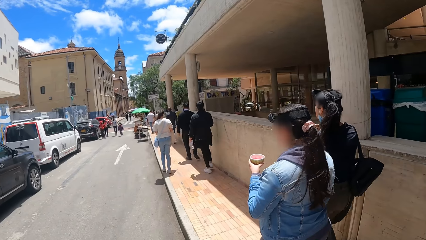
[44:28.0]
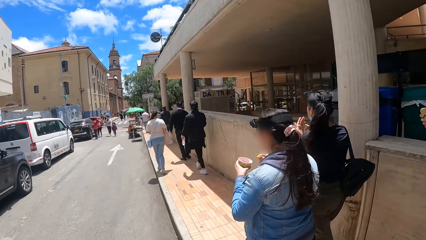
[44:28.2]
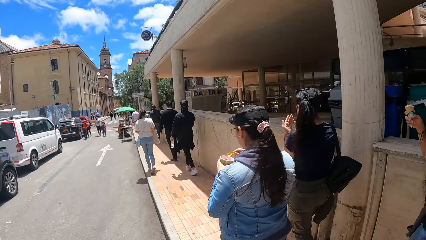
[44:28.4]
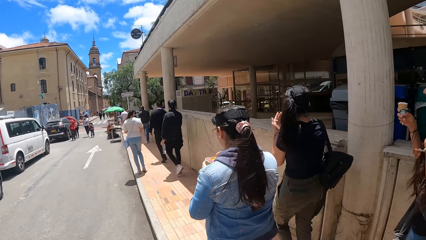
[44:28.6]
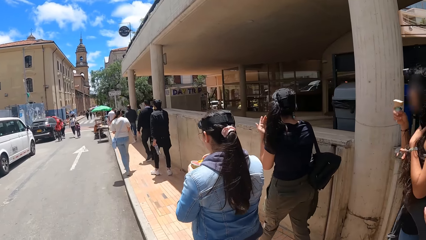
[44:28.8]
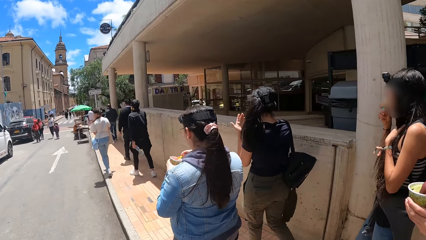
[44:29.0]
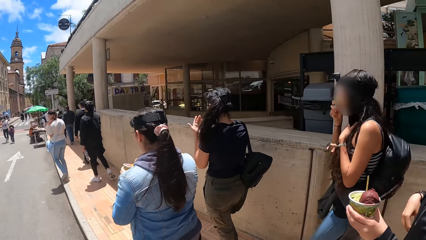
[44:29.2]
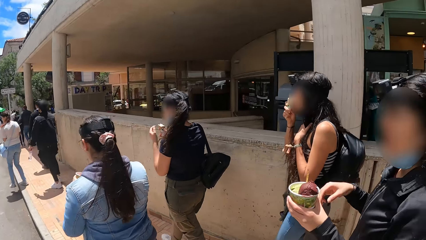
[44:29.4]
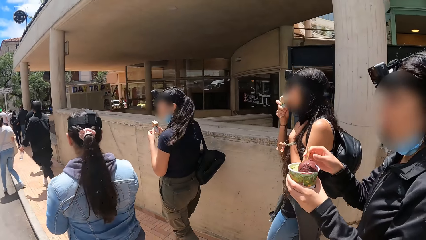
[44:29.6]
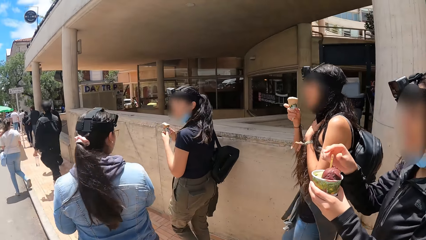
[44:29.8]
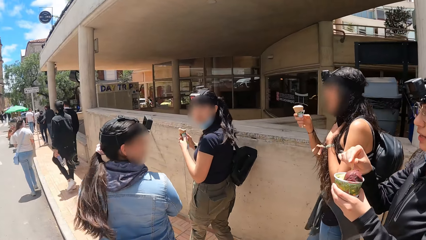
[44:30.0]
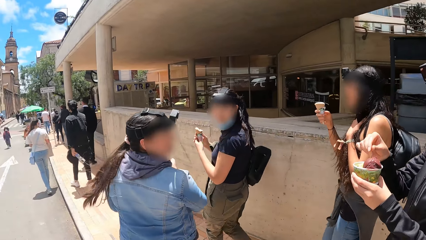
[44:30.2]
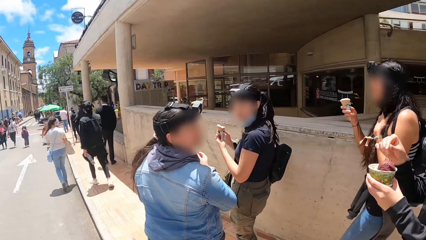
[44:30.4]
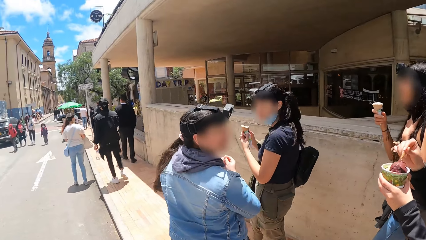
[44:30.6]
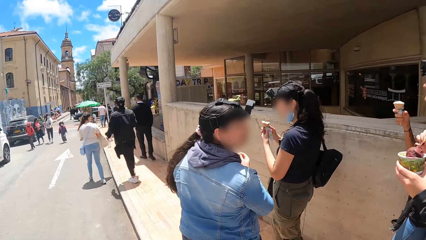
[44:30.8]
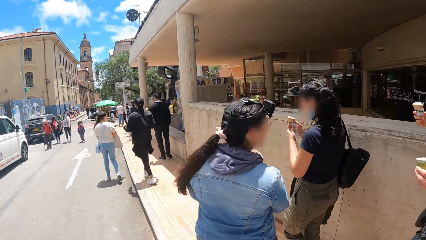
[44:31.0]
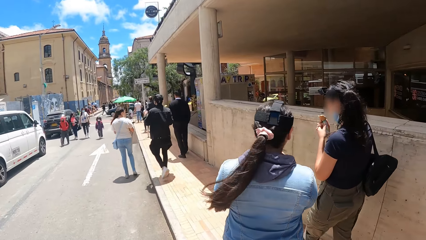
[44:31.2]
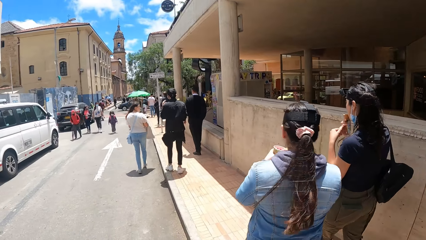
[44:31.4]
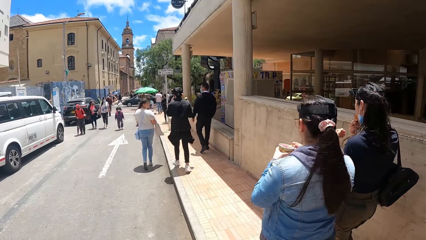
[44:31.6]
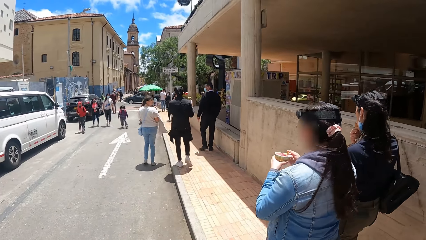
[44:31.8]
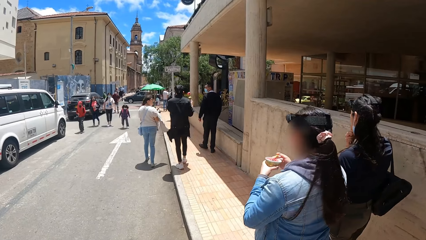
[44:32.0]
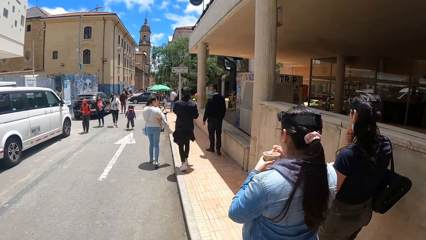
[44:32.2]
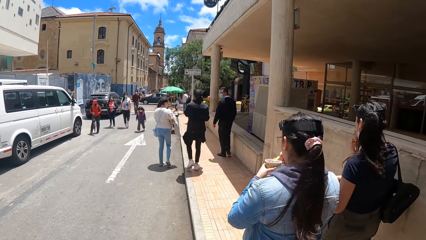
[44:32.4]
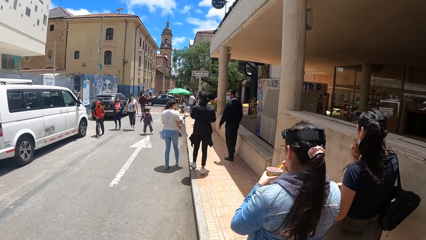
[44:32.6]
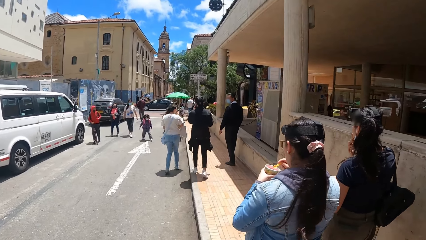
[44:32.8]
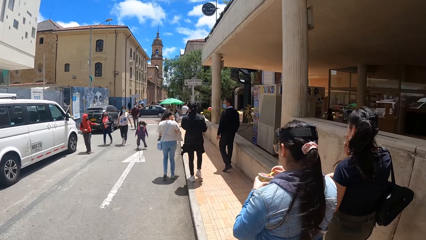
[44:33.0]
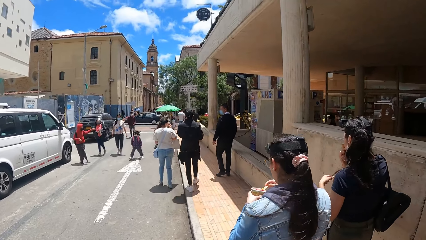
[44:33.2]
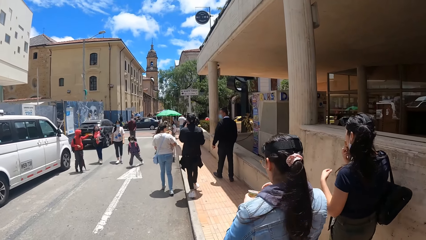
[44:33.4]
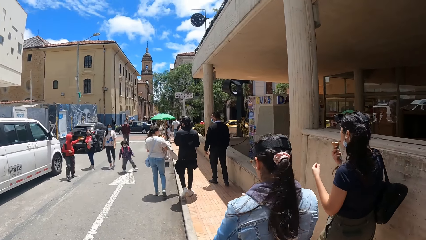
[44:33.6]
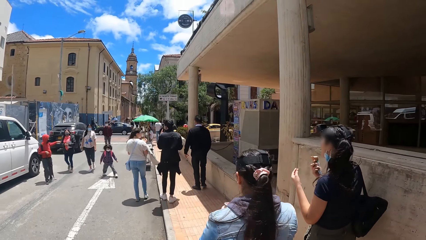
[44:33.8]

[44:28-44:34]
The camera wearer looks at her right side.

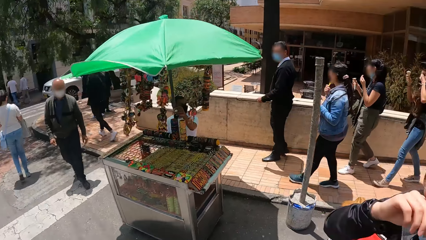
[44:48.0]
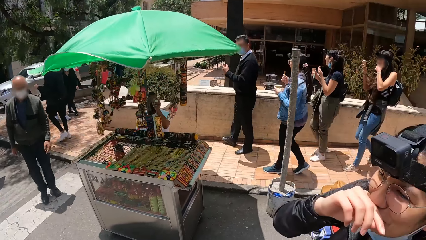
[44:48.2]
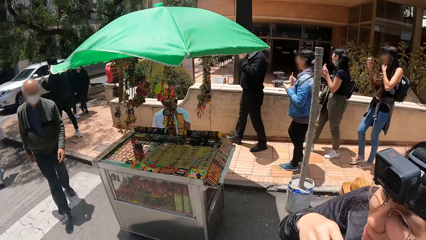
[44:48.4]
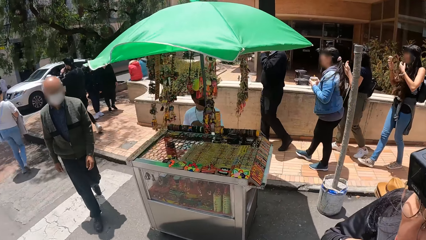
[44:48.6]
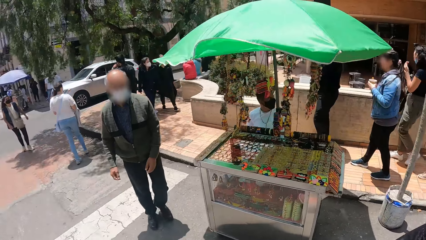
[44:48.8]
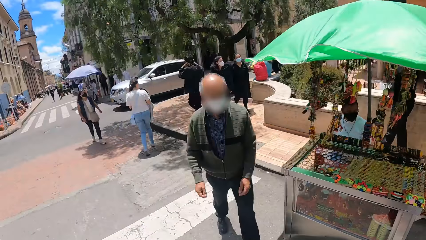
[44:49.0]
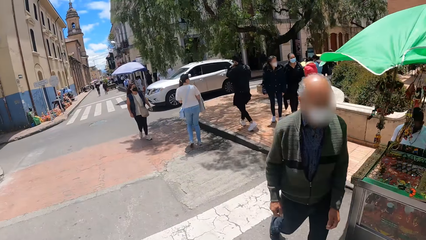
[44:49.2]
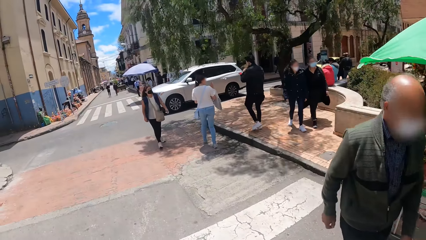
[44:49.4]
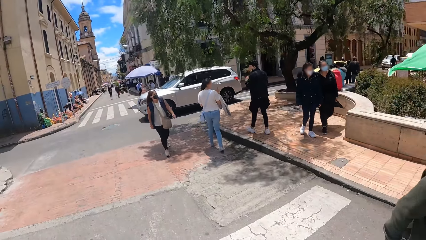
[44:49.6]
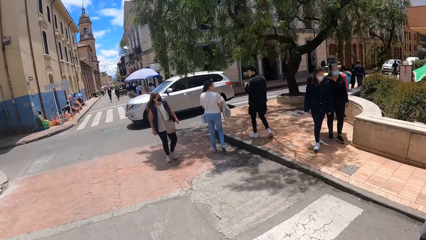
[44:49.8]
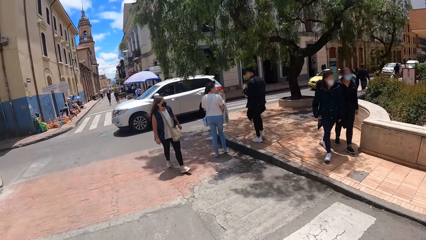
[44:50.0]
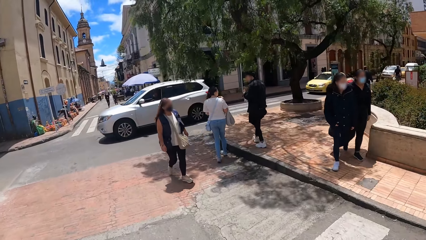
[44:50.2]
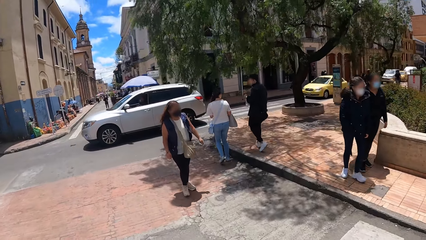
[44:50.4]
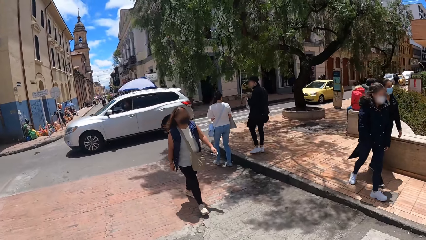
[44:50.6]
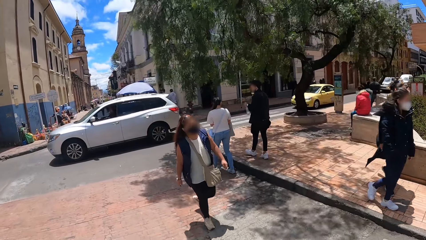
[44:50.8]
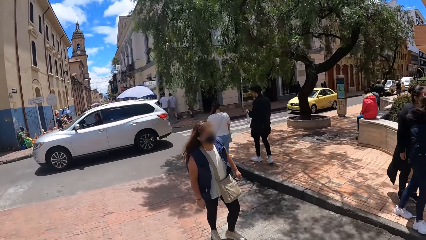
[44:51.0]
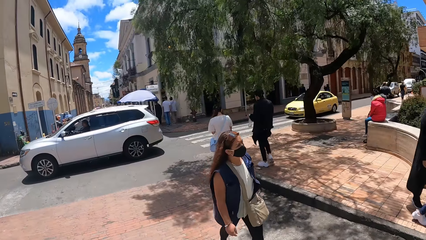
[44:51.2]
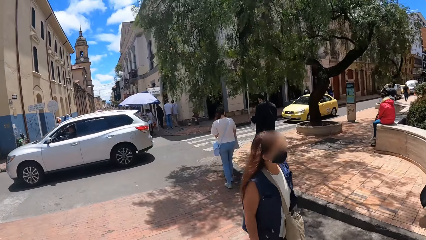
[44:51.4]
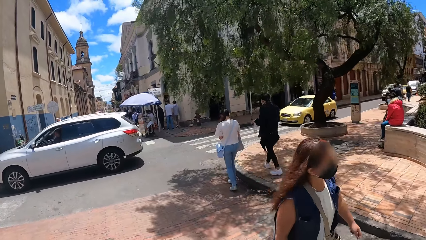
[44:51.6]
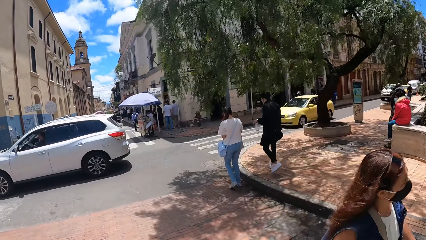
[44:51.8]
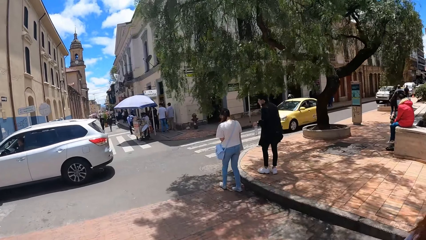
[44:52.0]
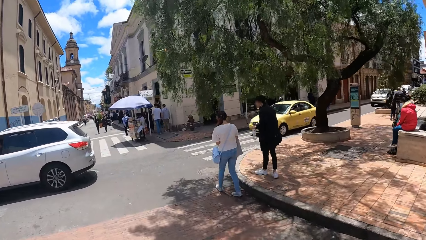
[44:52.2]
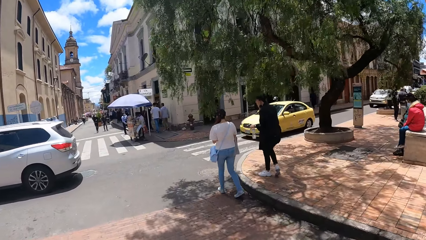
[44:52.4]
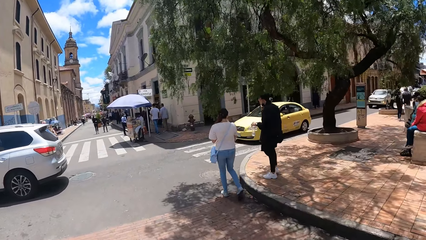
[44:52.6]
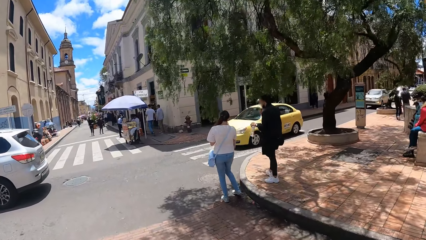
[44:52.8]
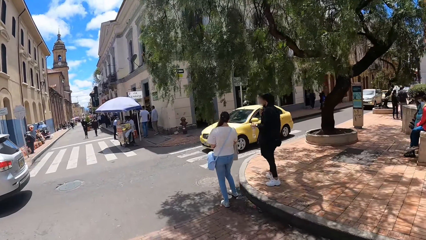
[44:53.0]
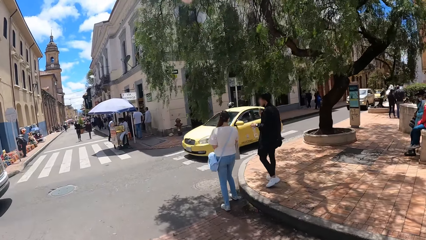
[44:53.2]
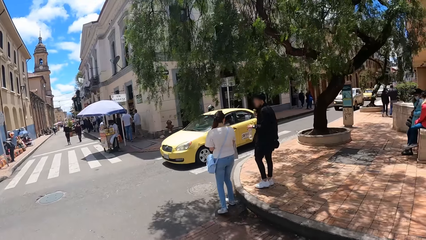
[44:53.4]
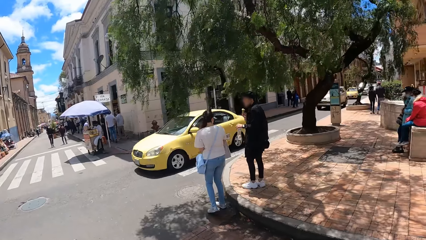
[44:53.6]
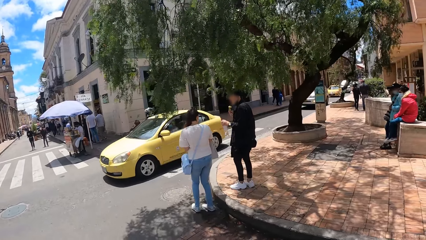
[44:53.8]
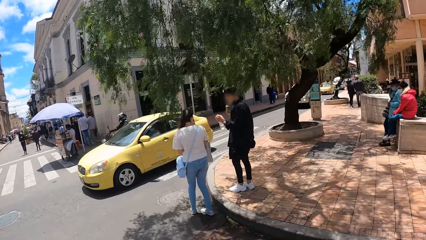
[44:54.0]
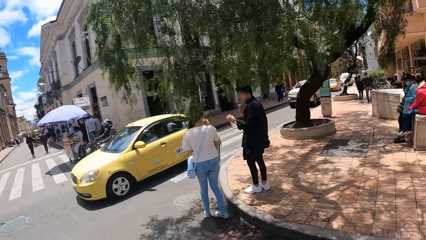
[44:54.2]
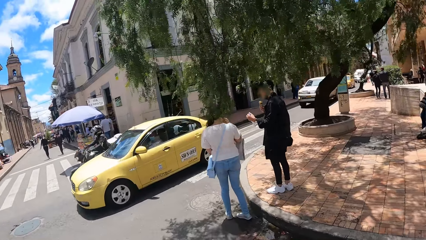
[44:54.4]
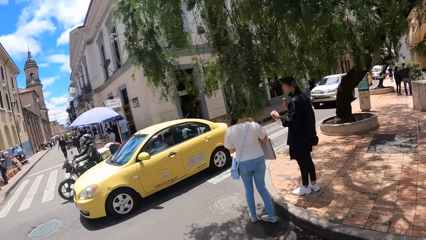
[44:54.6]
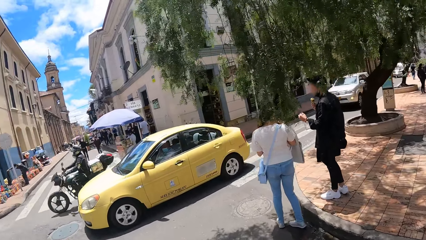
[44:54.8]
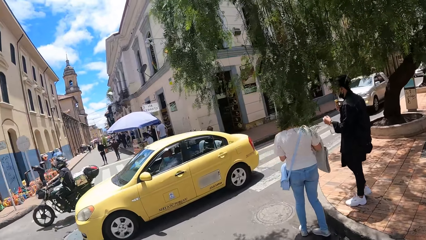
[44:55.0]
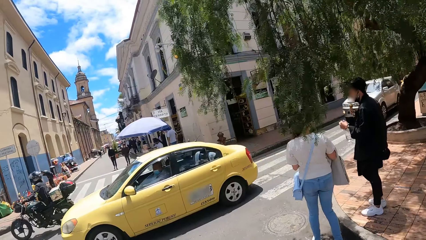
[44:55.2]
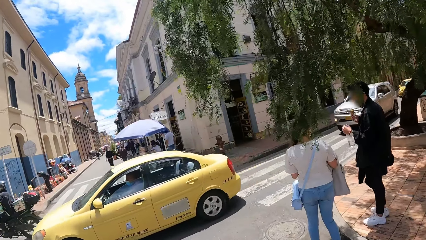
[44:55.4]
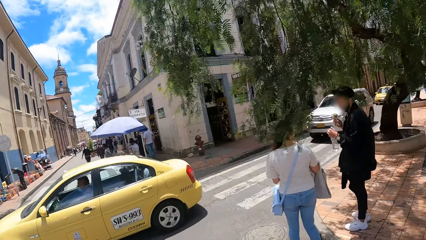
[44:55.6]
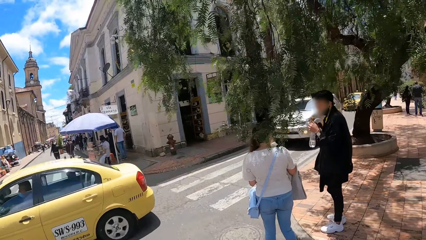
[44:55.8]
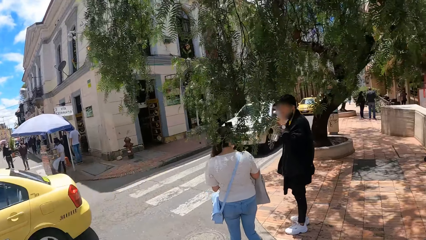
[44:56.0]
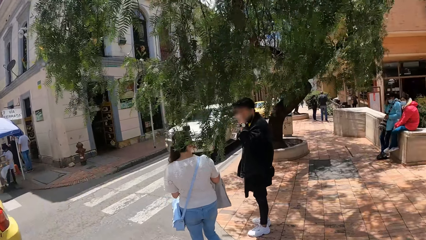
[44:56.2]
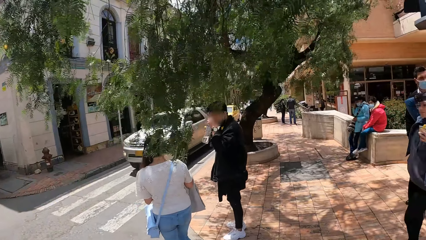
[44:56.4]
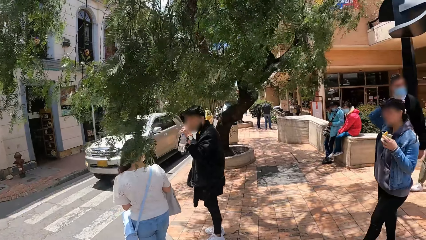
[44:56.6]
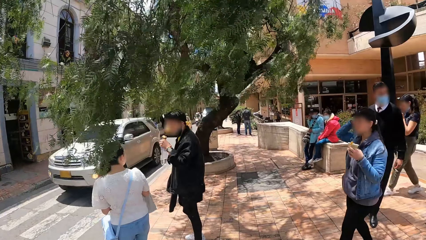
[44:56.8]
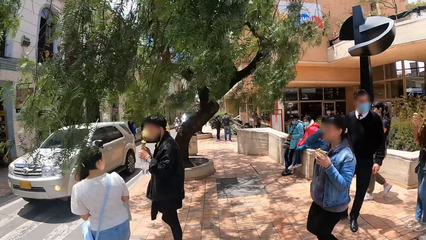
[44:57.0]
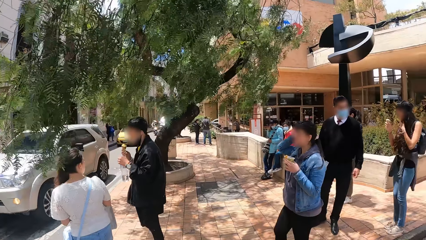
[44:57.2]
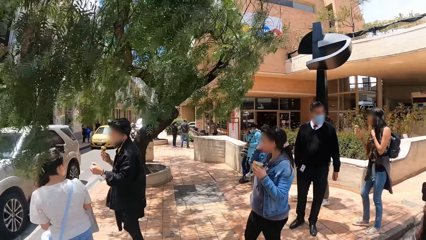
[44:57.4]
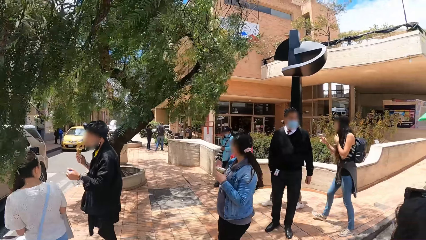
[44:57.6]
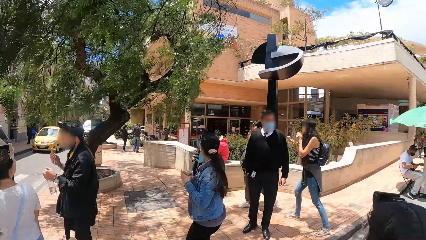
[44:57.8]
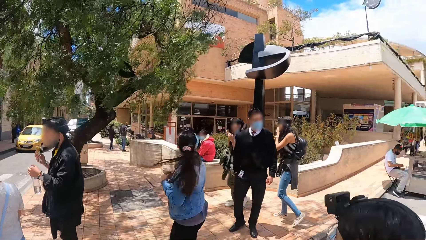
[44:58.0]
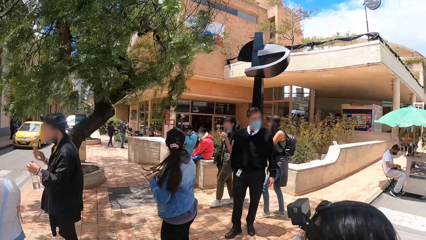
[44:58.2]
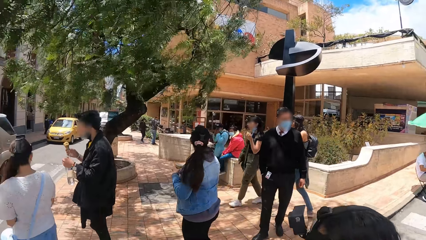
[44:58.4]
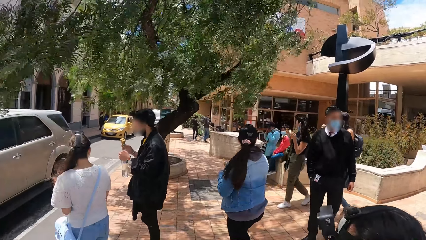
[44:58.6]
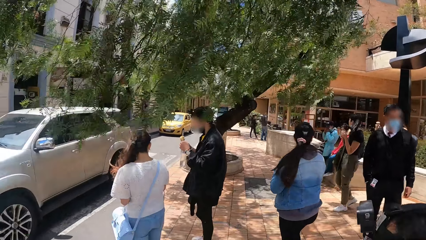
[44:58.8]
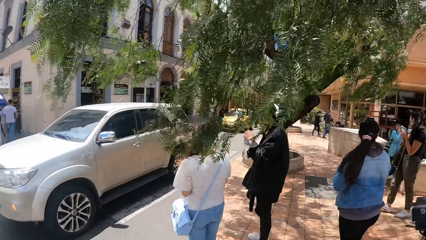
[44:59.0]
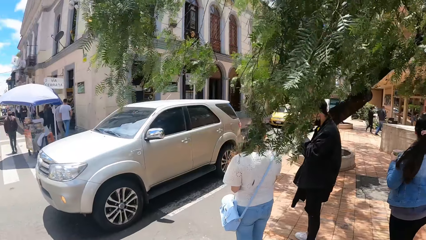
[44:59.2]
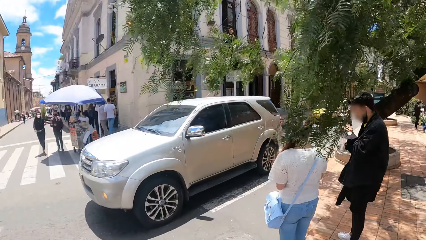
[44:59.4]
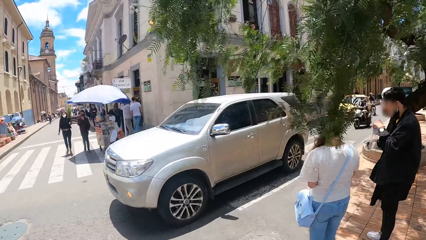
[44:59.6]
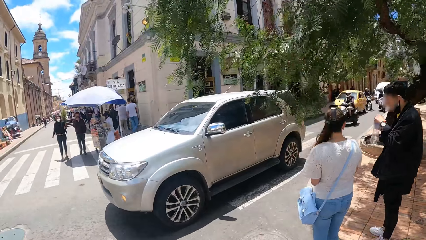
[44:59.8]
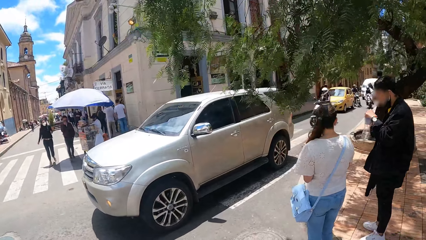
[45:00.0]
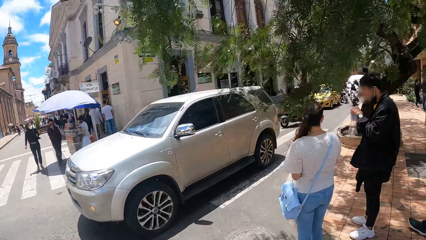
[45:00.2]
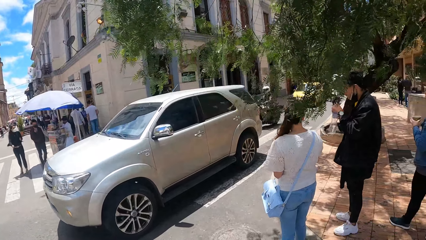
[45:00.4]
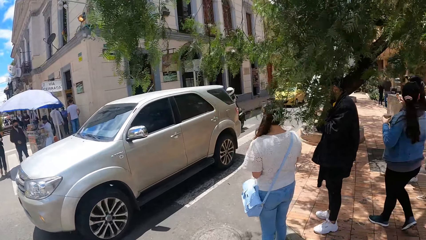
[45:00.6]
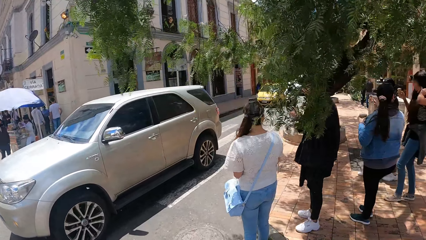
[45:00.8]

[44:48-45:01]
The camera wearer walks forward. They stop for a while. They turn around.
